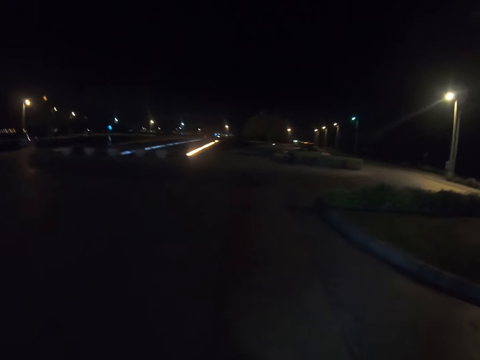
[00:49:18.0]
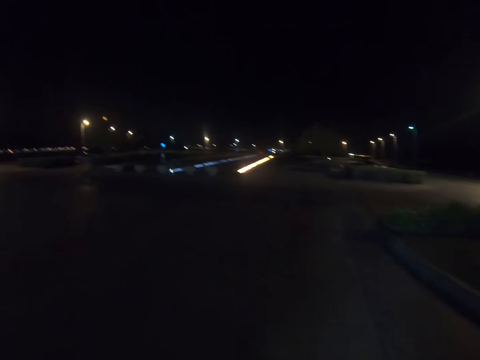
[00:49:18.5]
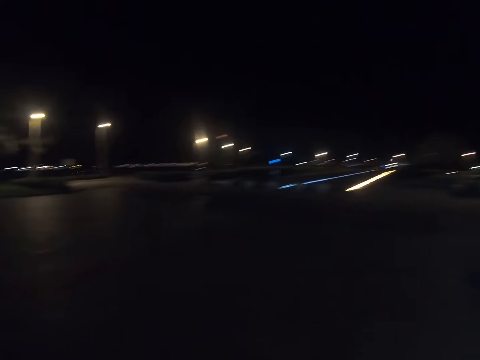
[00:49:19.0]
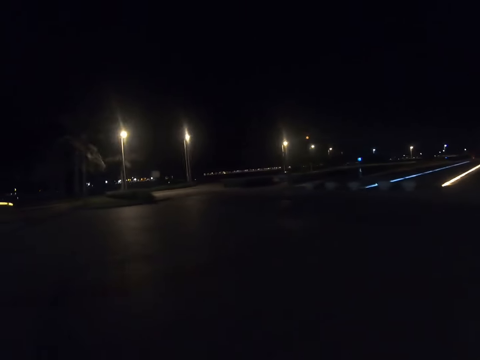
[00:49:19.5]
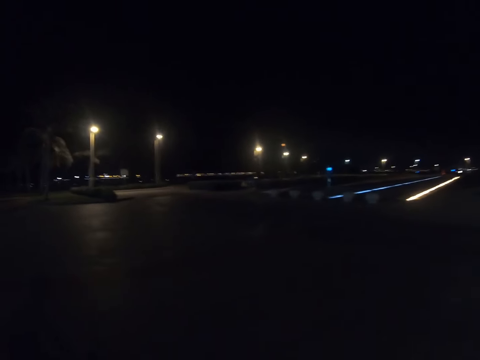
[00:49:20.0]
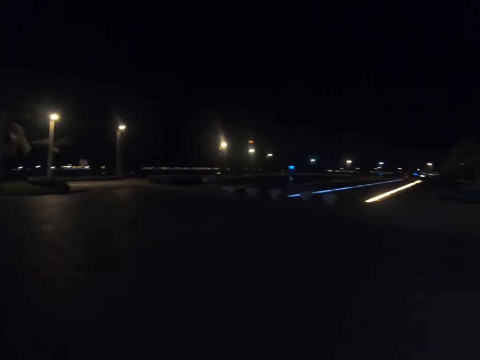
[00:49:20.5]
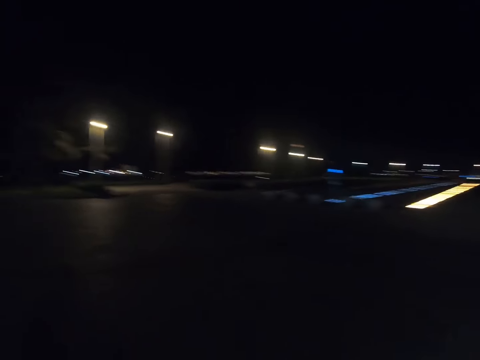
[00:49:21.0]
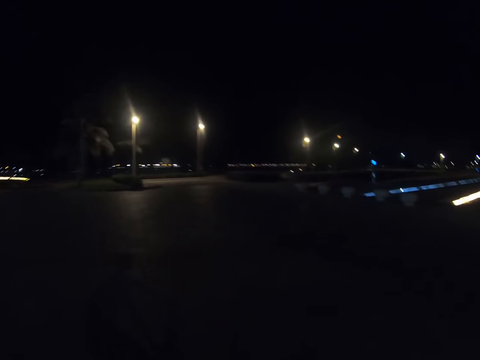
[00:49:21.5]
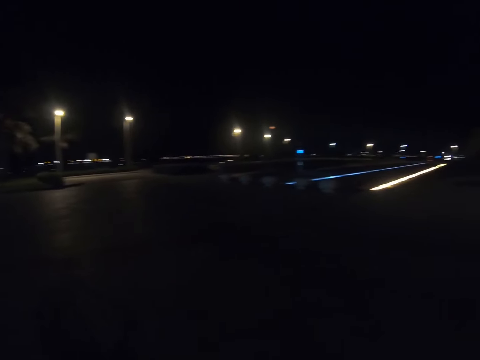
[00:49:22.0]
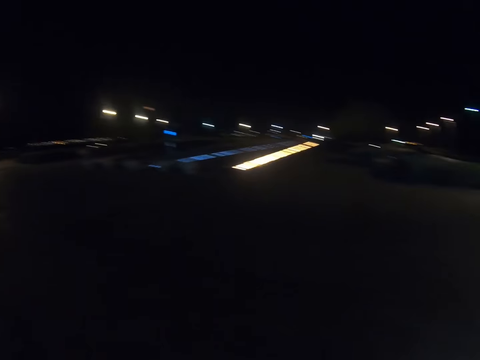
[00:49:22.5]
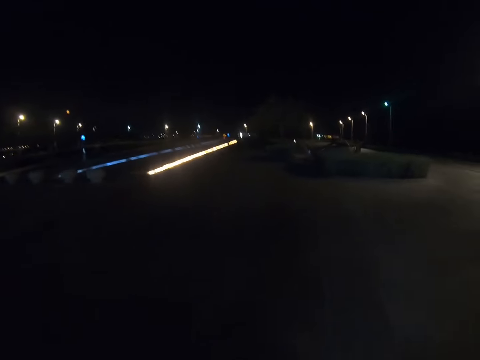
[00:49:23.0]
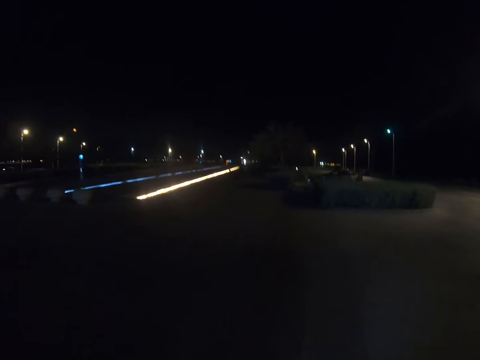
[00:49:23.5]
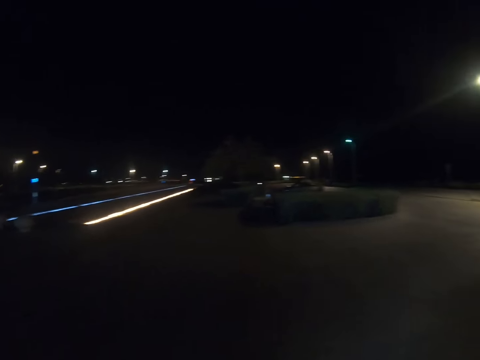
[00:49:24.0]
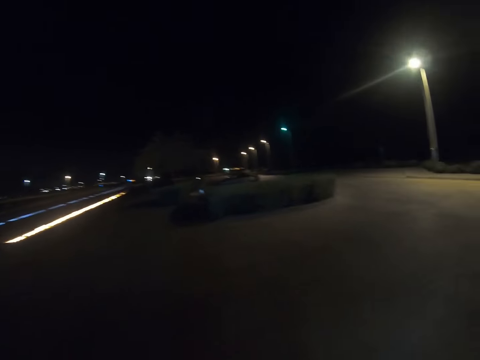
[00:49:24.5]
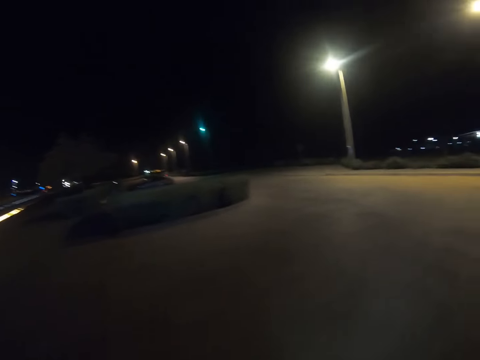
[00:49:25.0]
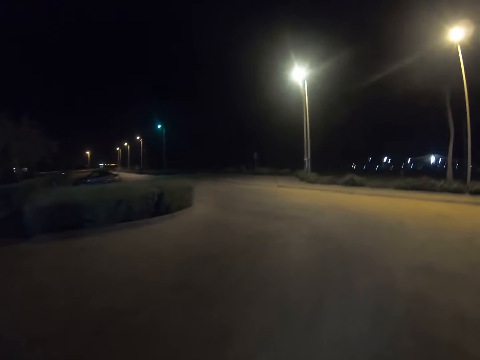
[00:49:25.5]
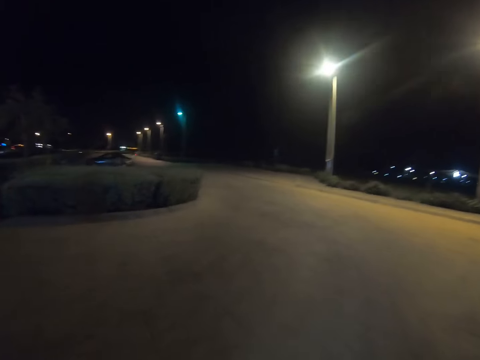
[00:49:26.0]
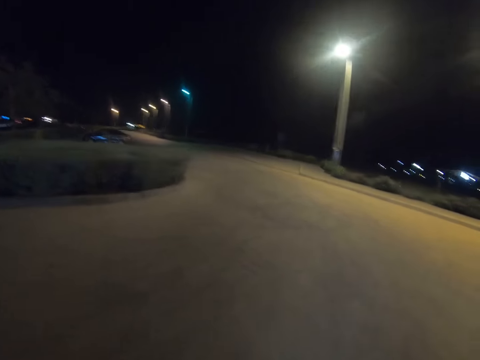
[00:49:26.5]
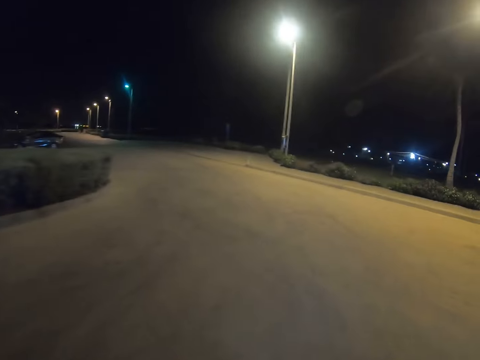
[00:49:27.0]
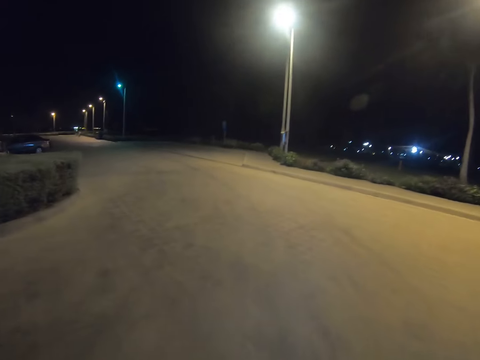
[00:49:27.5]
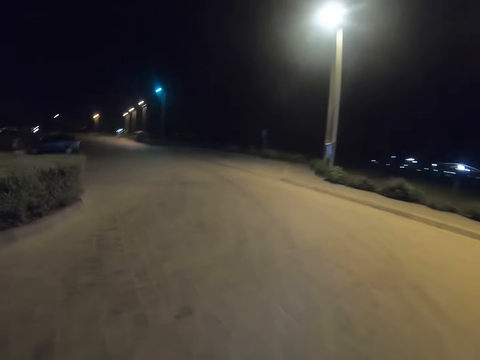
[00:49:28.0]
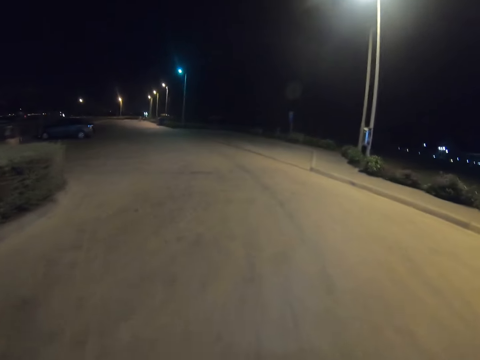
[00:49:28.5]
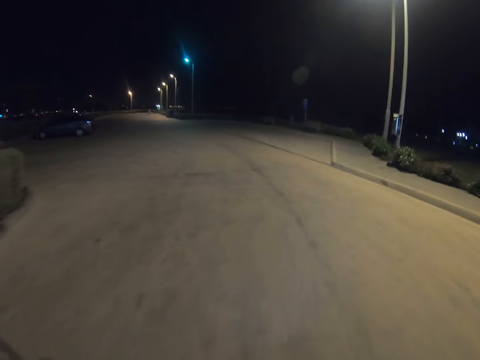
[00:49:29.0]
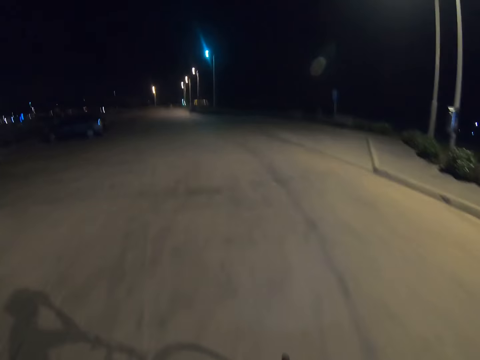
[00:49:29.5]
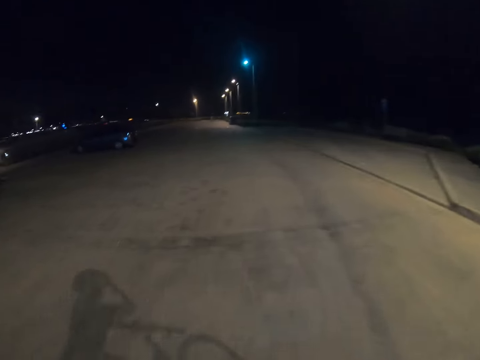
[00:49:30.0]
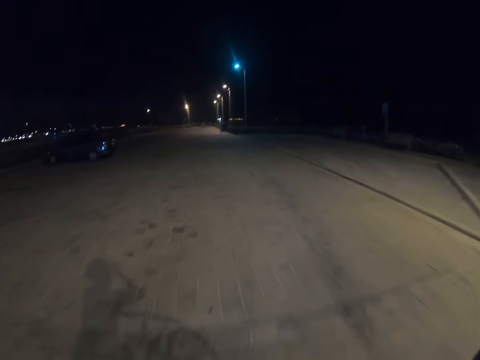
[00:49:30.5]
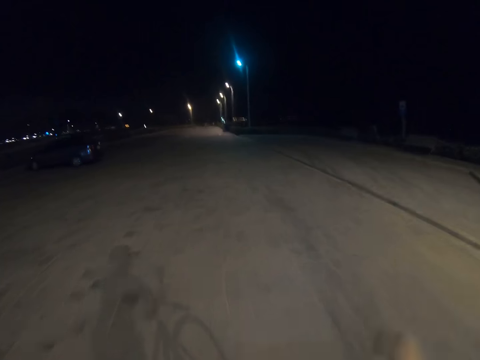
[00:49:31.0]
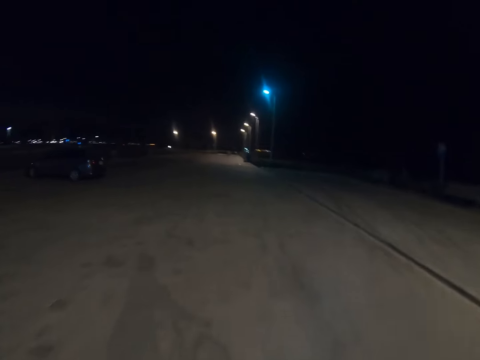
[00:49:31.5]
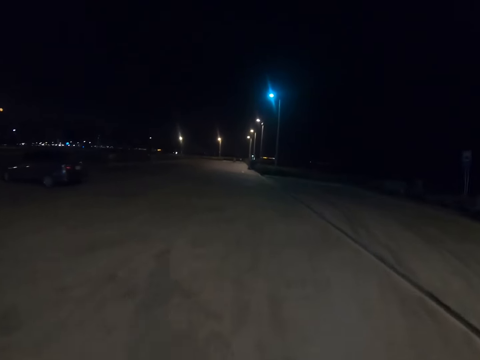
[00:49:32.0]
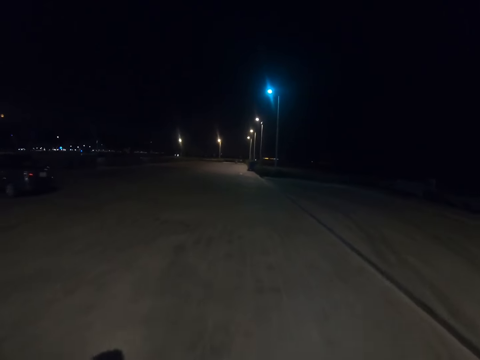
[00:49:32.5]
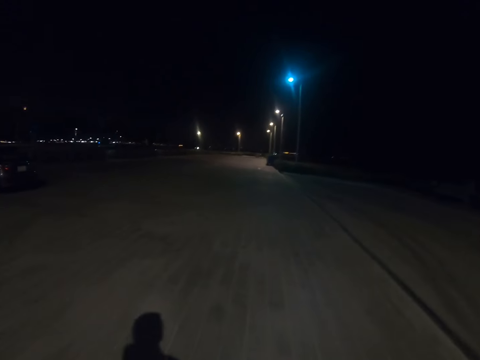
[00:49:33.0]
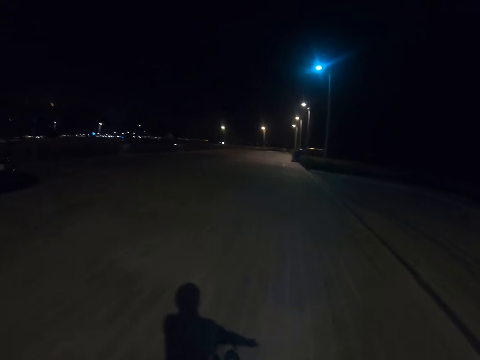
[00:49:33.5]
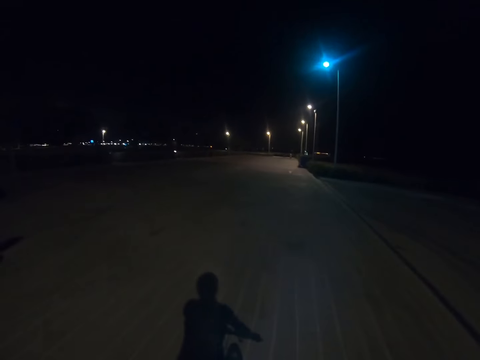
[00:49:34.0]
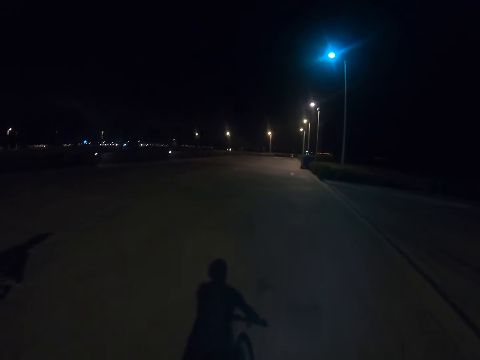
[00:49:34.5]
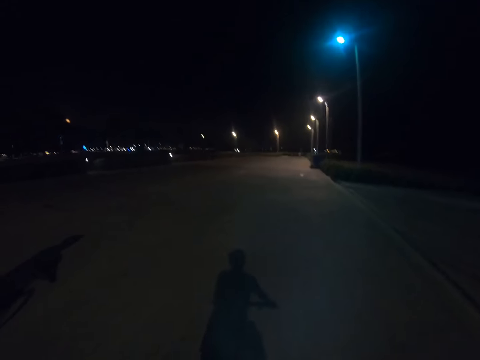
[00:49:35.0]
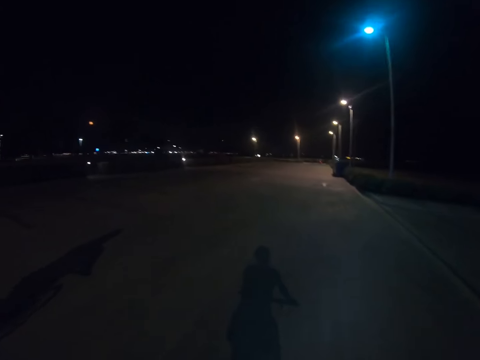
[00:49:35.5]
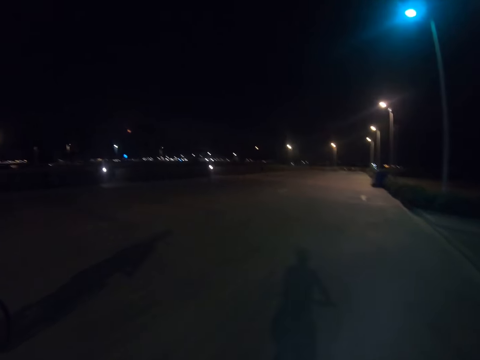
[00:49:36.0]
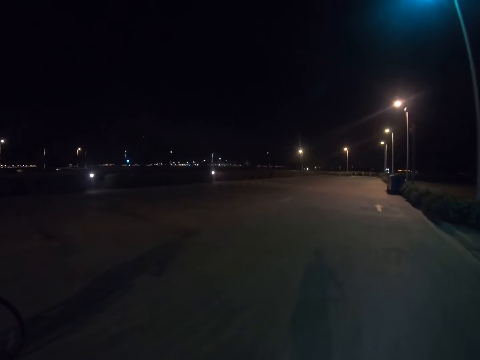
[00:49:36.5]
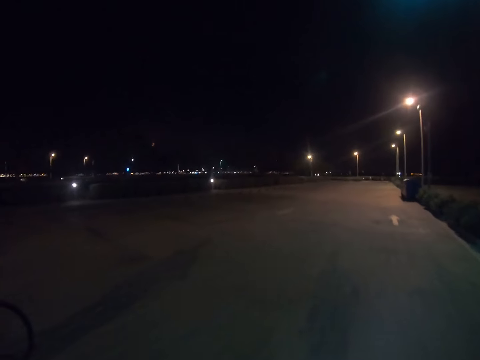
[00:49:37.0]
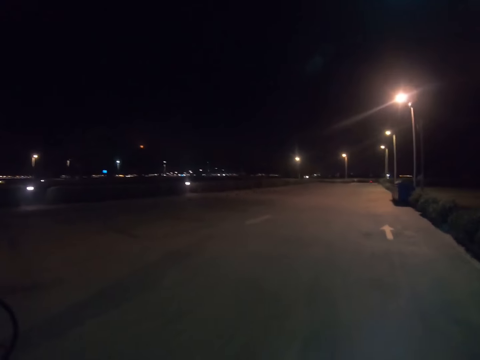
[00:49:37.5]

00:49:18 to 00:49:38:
The camera wearer and a person ride.

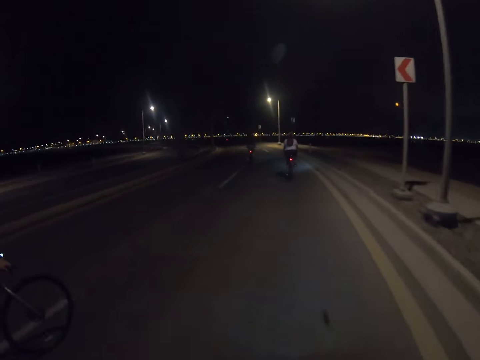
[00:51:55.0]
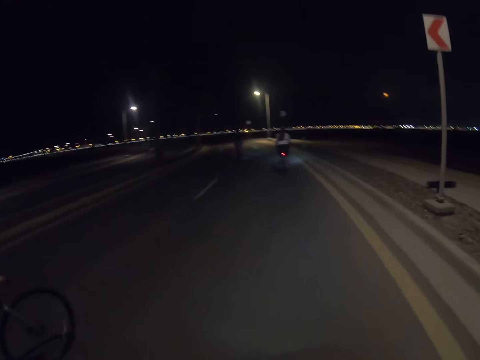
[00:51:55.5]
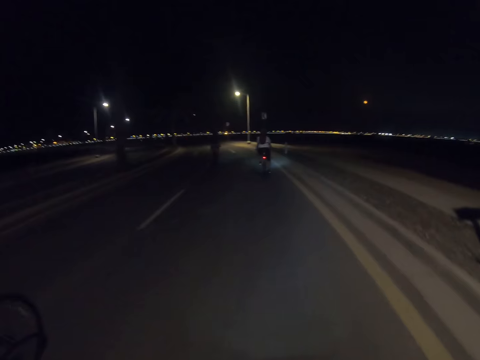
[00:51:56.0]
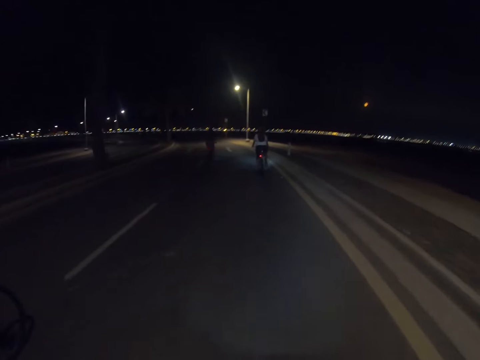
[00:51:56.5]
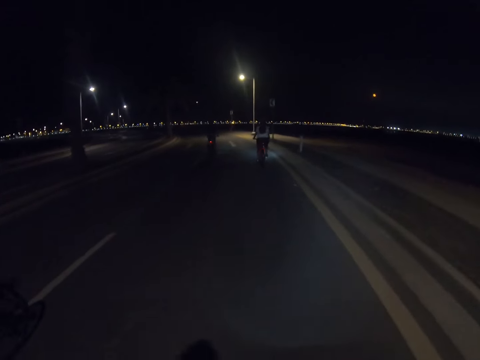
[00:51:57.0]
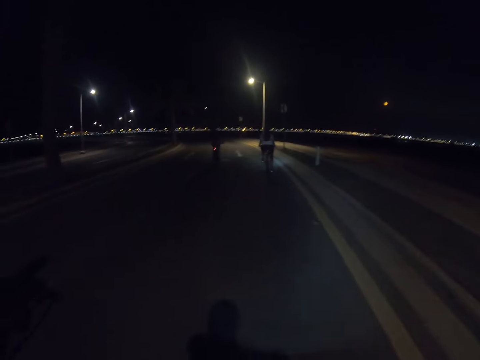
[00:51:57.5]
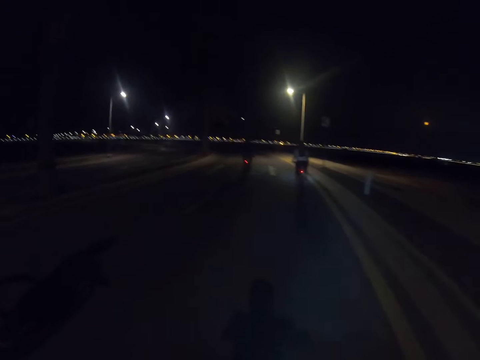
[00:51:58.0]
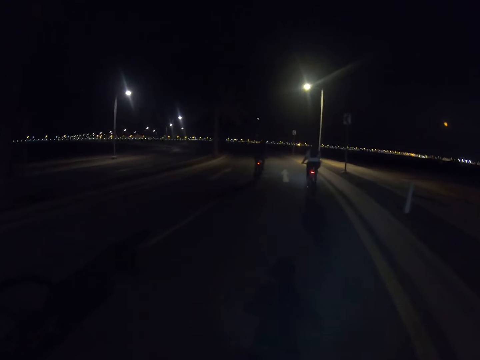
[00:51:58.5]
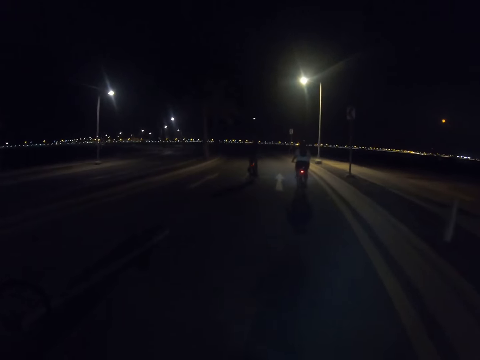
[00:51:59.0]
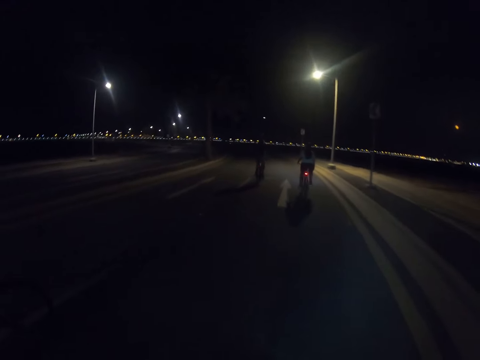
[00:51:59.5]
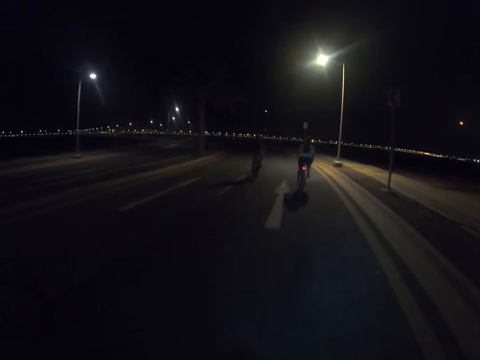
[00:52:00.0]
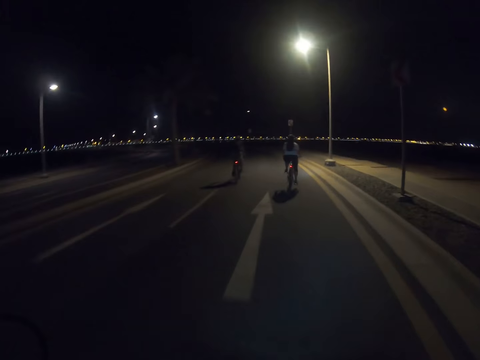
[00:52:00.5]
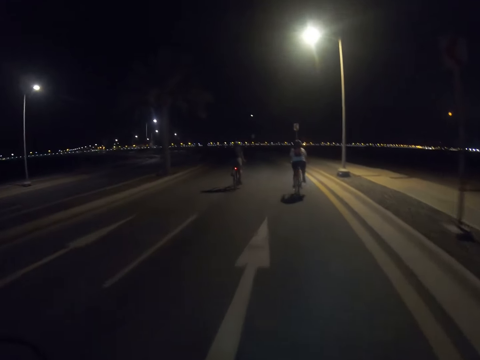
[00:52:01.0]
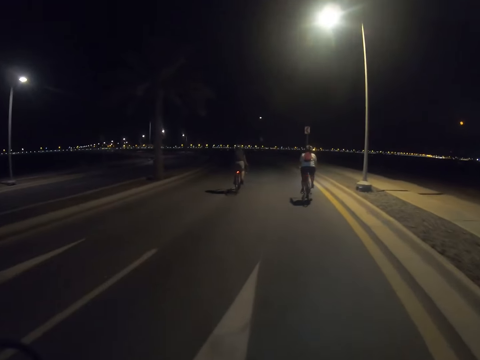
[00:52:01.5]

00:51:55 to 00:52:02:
The camera wearer and a person ride behind two other people.
